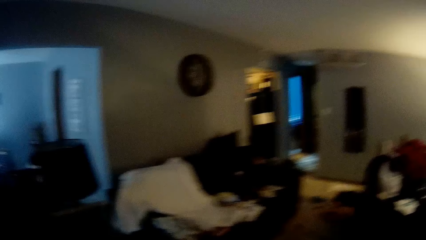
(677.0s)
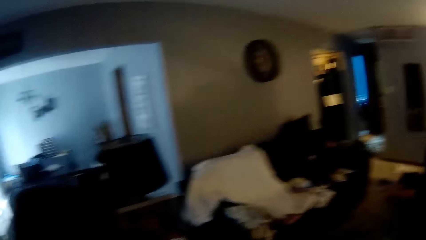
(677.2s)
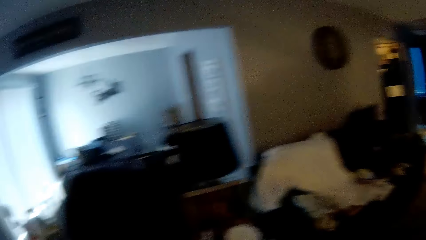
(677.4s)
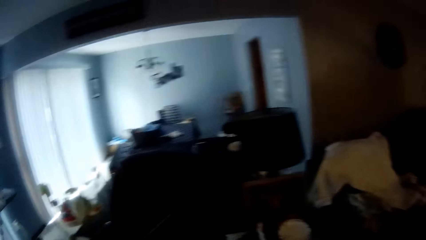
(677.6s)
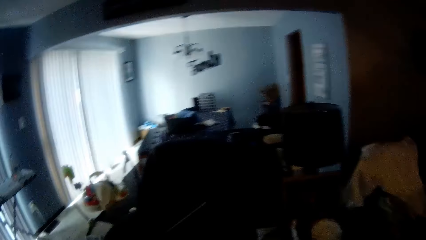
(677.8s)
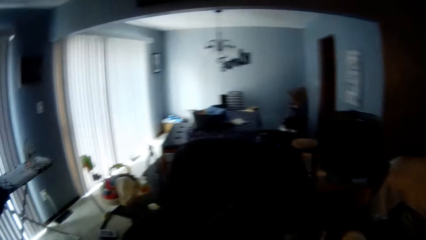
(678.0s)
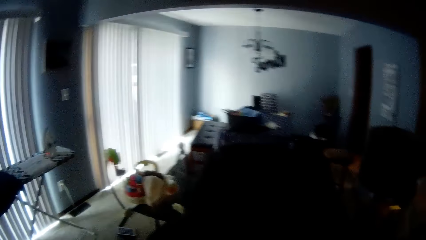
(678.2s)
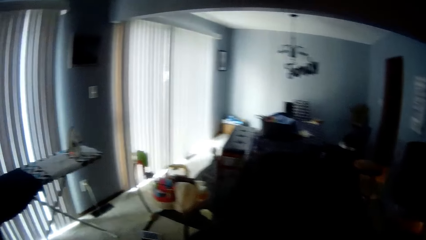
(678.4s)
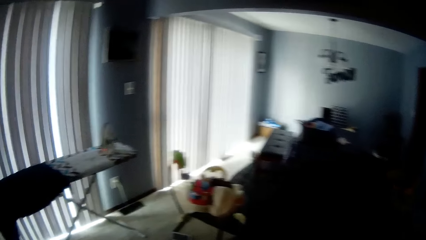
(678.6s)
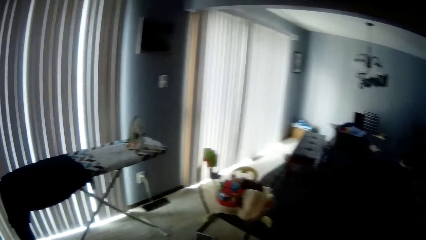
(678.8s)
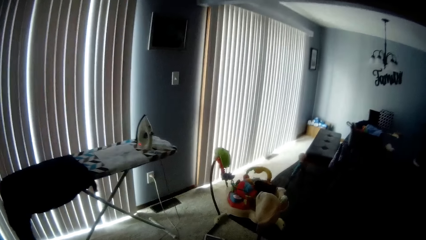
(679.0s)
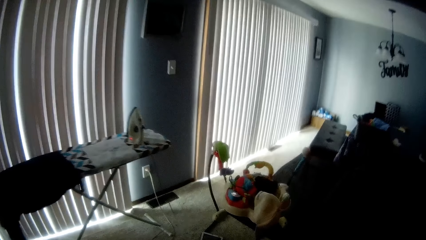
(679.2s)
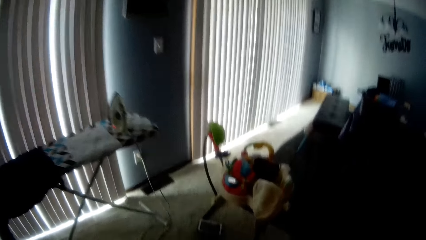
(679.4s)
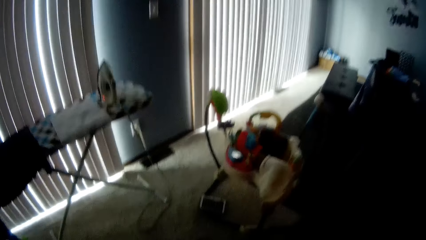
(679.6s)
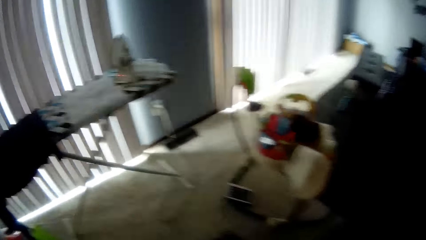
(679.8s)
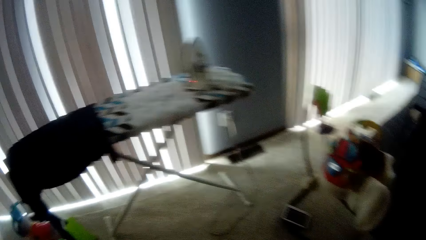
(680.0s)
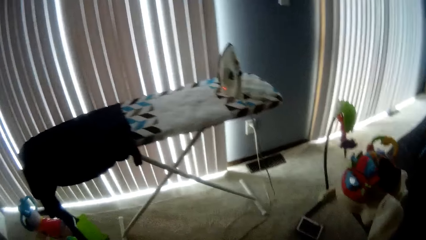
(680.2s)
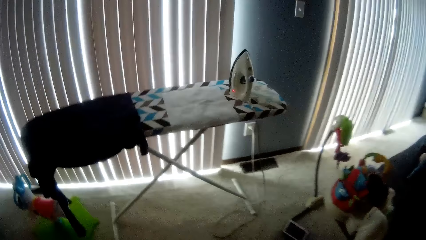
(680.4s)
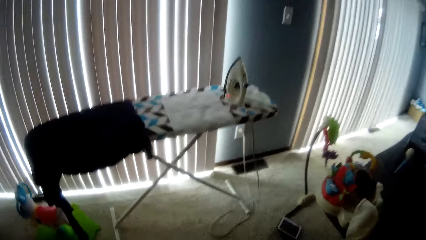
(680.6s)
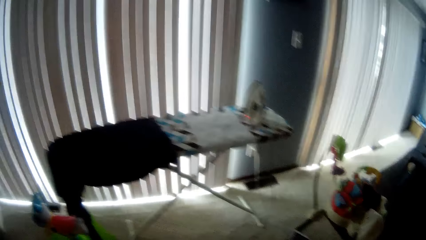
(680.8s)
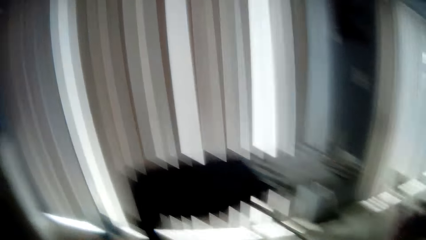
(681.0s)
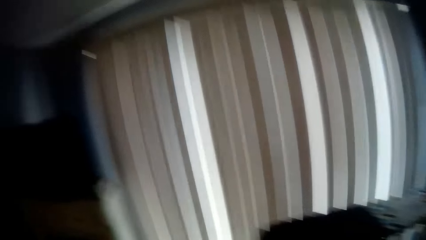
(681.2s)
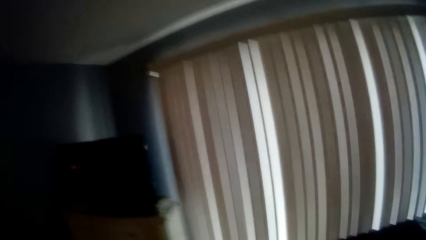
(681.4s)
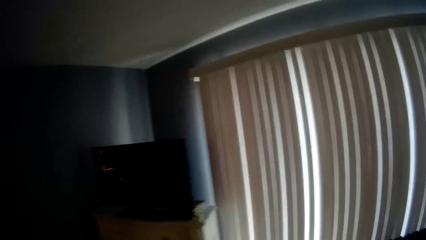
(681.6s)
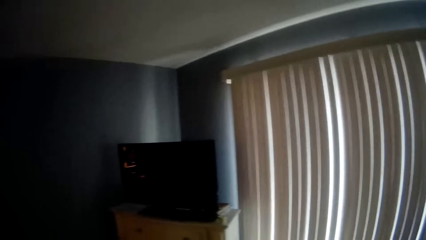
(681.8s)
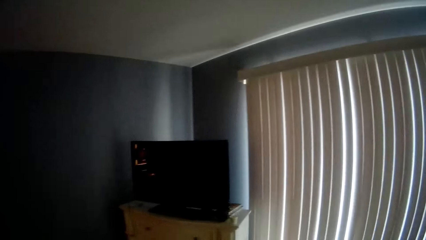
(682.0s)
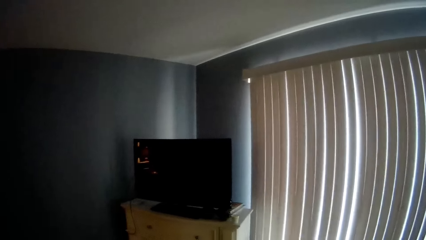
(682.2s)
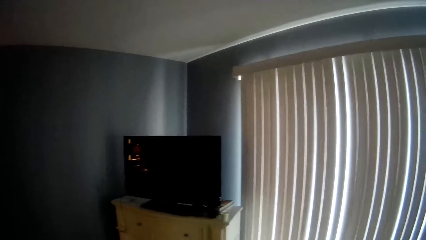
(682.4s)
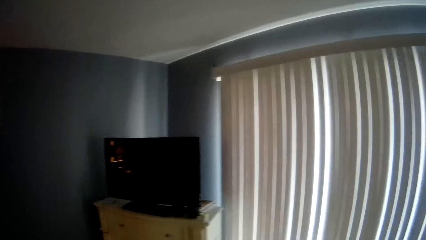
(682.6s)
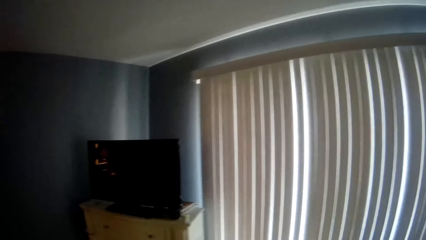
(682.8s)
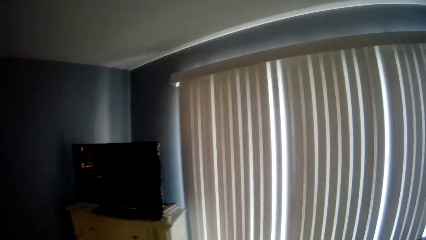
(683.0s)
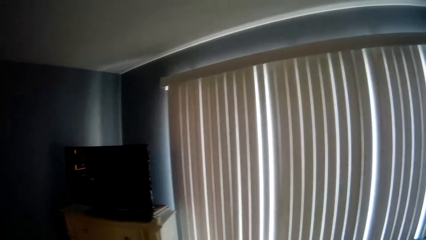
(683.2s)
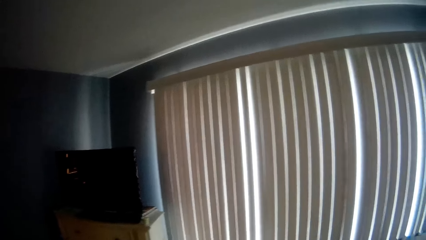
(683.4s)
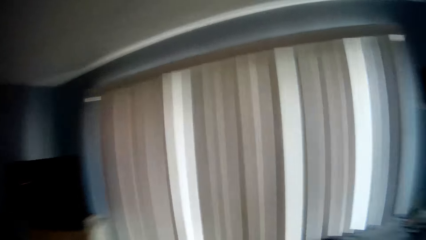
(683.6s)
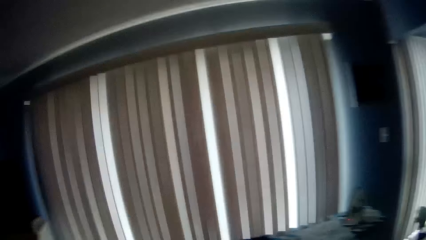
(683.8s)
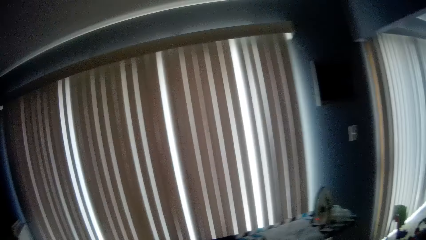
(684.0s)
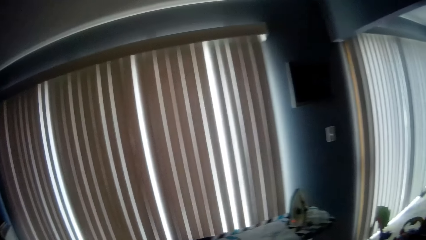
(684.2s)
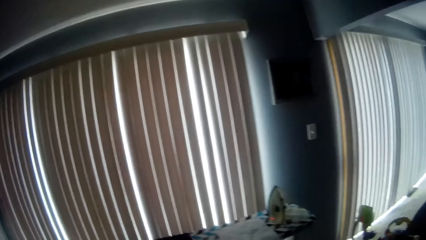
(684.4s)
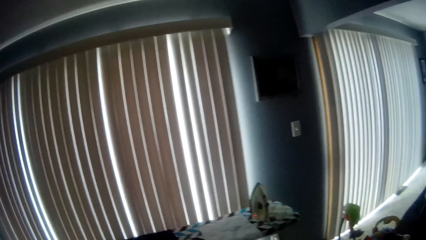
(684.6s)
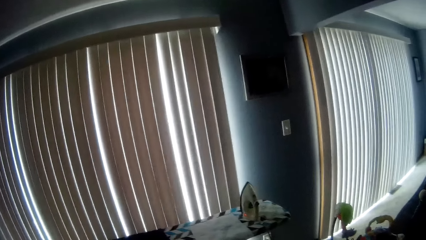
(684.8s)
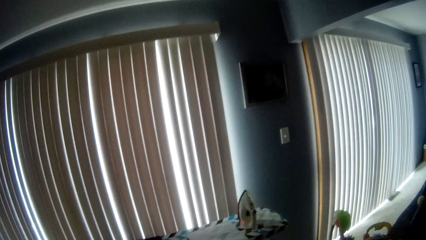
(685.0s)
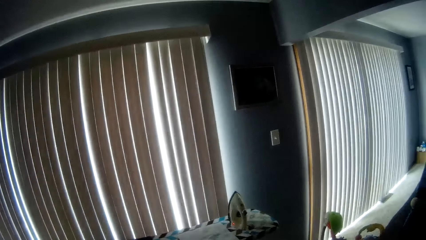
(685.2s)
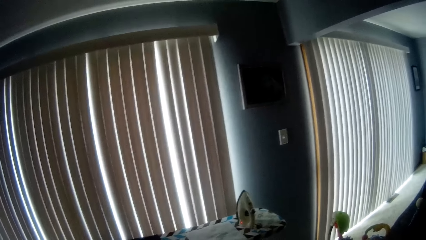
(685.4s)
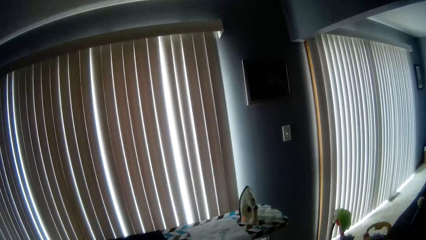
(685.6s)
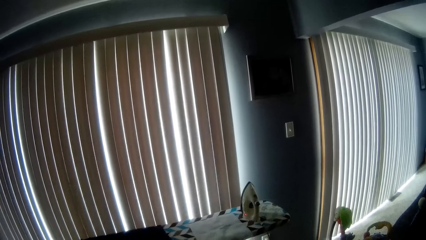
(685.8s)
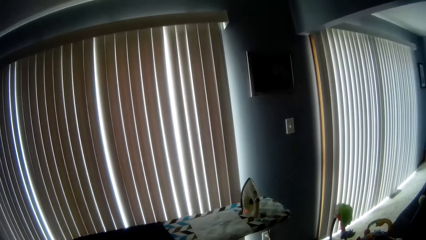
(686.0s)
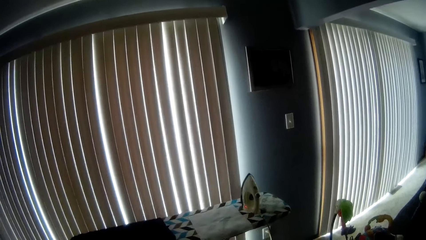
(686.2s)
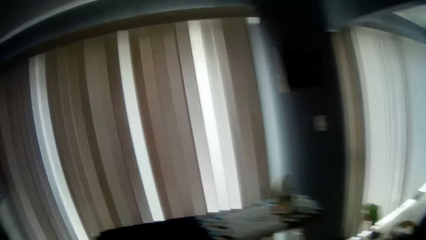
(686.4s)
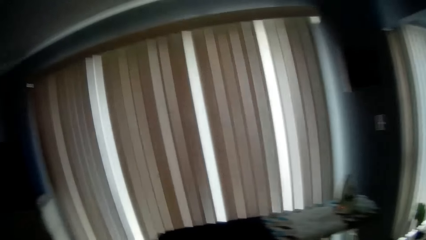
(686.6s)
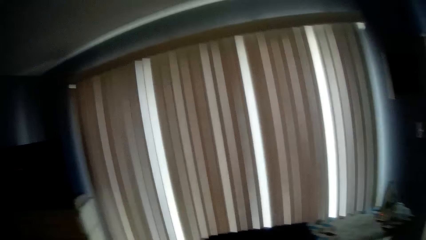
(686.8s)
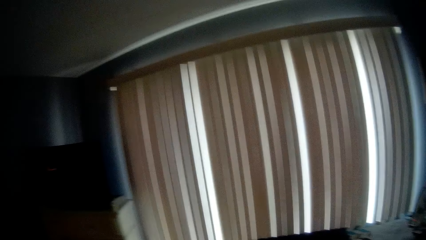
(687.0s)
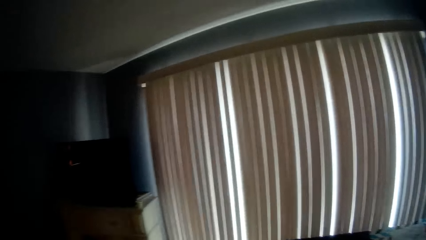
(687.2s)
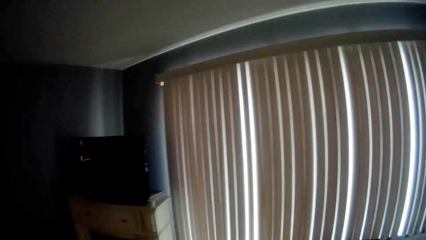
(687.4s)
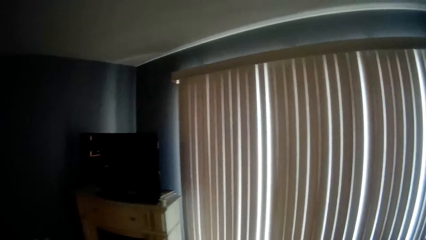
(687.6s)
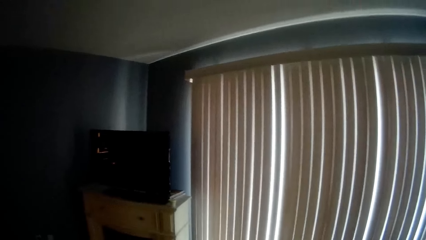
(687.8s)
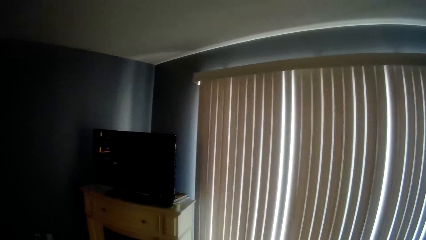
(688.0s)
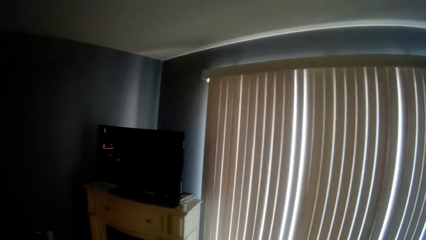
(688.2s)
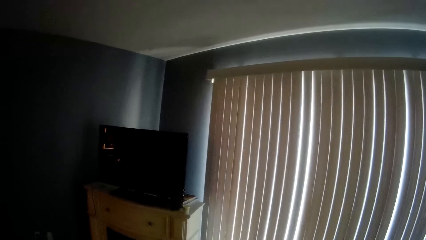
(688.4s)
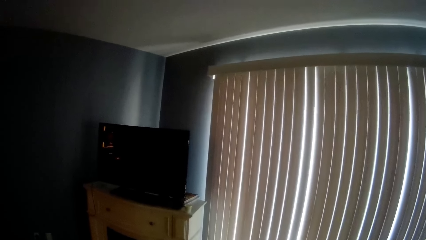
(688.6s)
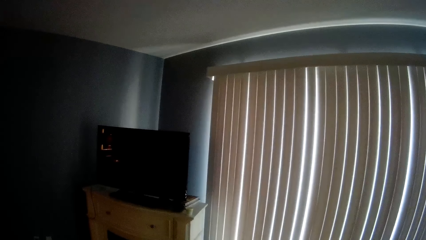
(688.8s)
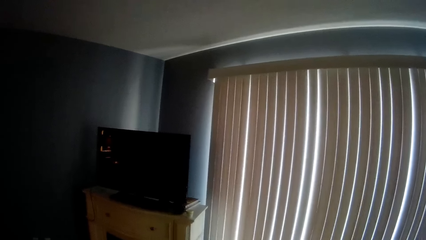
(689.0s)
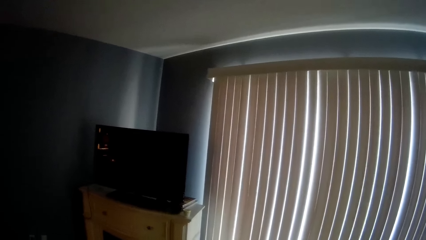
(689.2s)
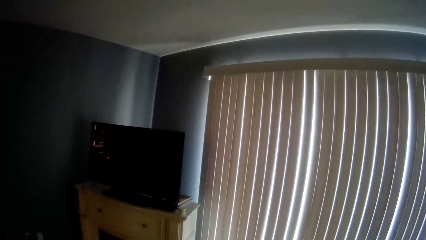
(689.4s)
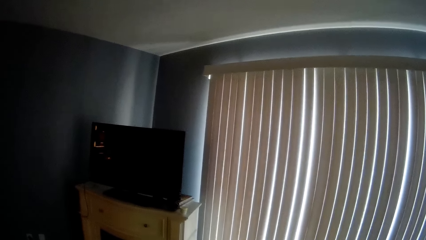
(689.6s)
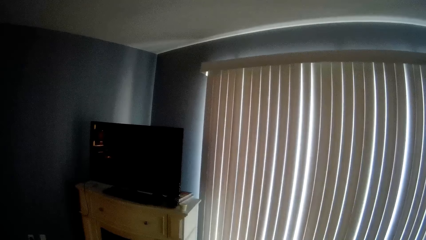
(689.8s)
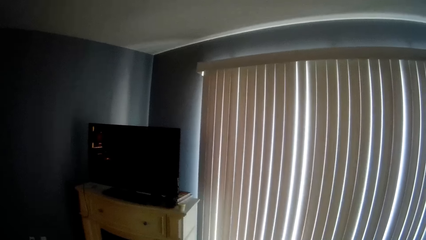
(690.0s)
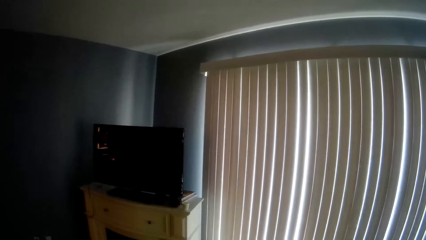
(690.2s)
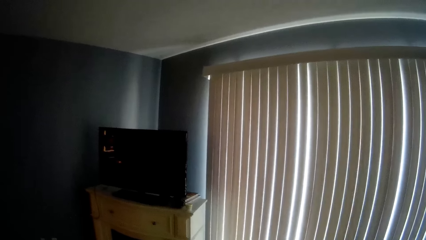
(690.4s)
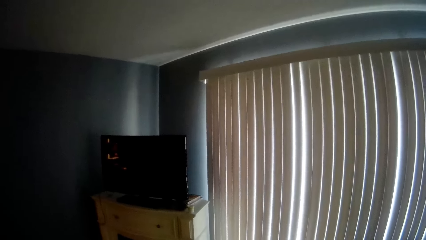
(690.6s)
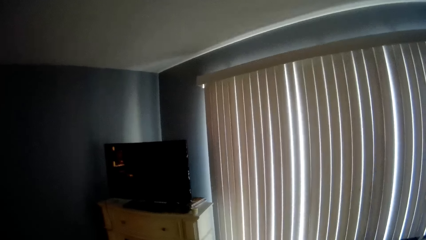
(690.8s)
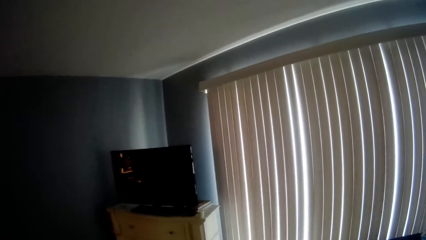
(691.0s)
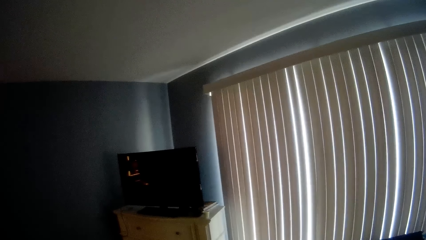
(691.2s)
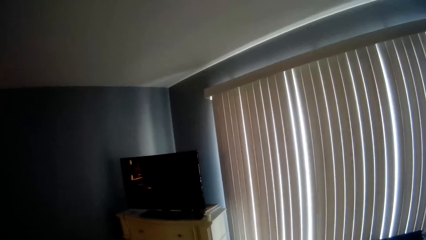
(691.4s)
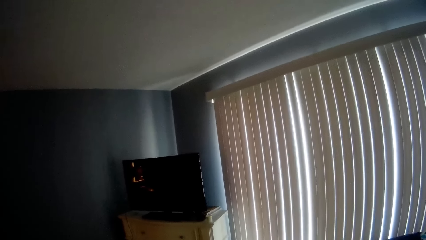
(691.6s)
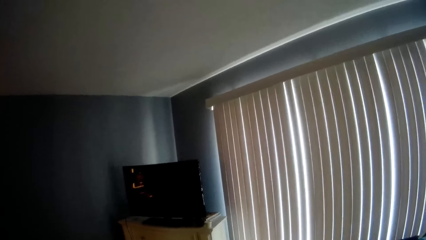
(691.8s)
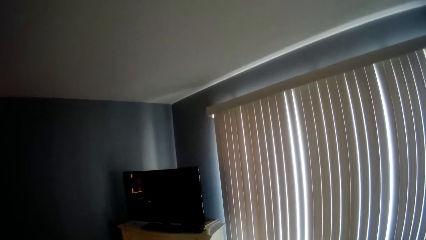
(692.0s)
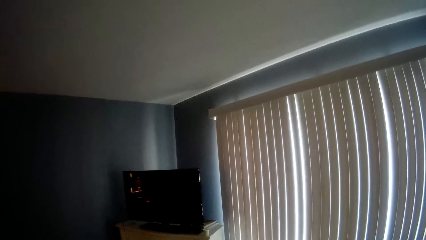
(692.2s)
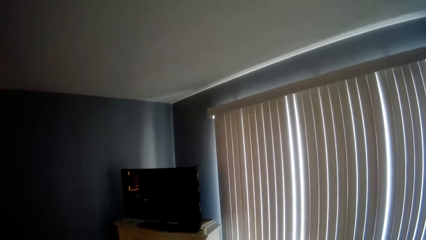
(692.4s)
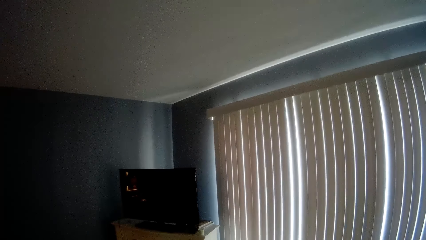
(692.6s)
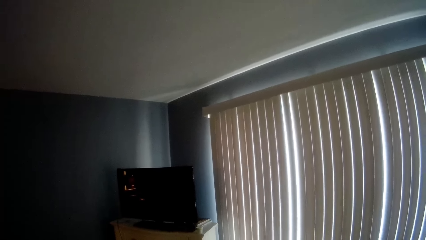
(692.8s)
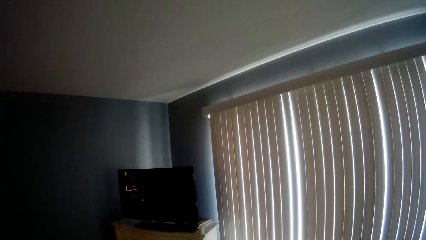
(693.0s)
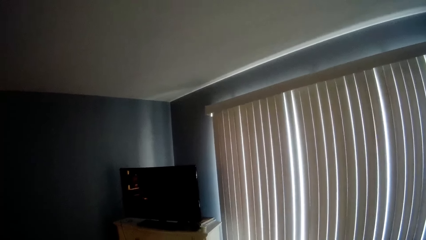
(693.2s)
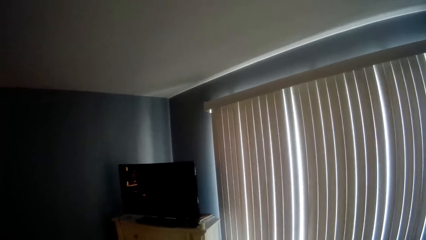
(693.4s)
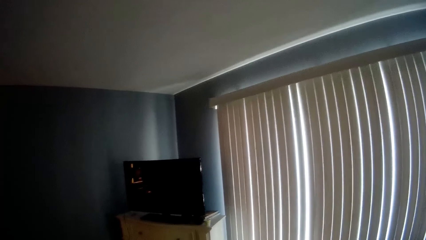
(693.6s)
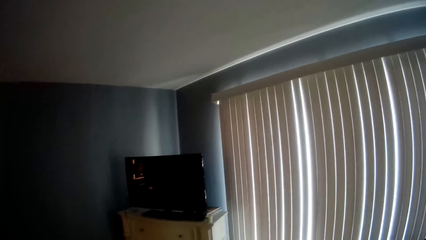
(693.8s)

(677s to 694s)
The camera wearer turns around the room. They call a kid. They converse with the kid. They turn around the room. They call the kid. They walk around the room. They call the kid.
